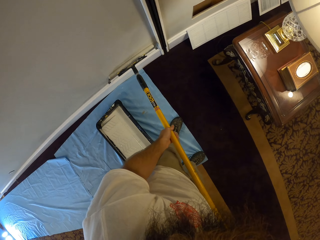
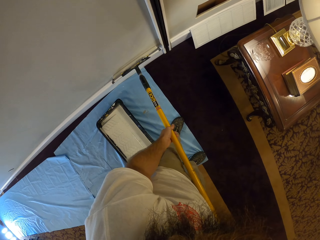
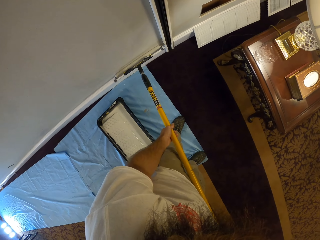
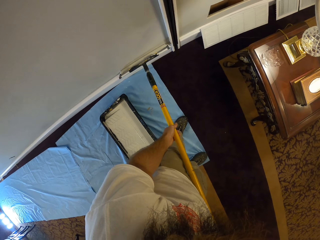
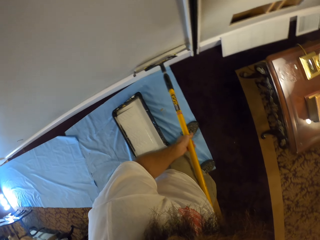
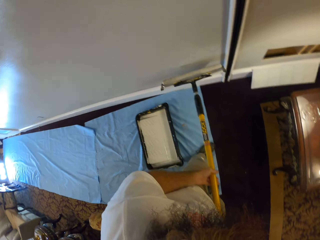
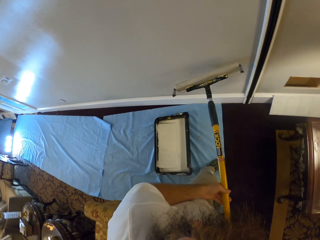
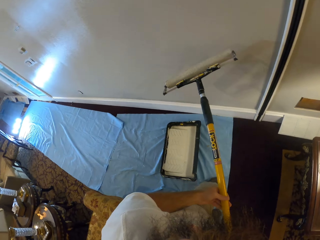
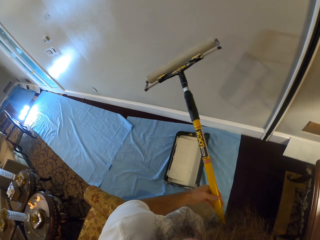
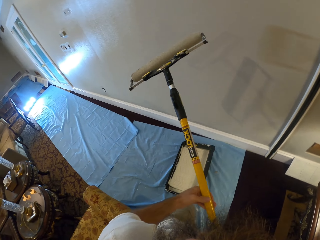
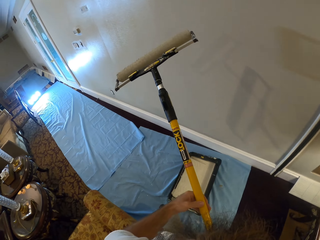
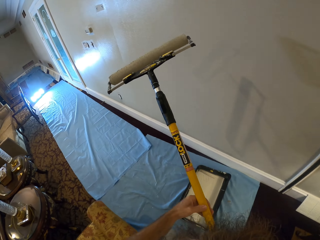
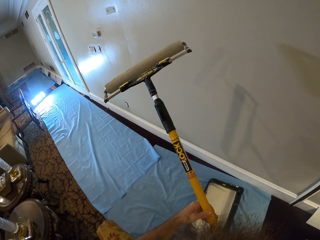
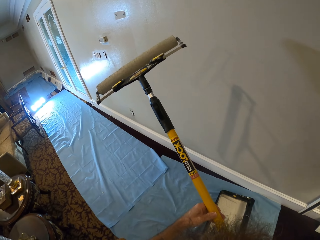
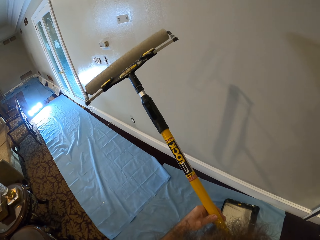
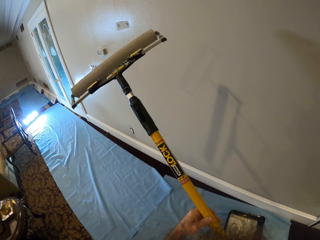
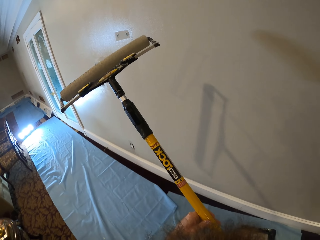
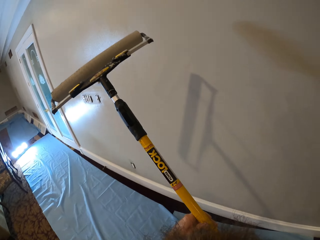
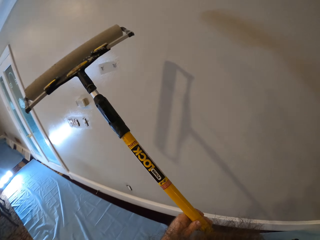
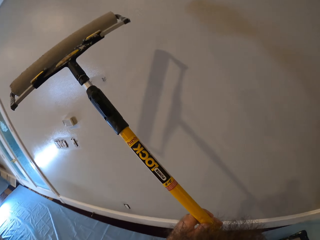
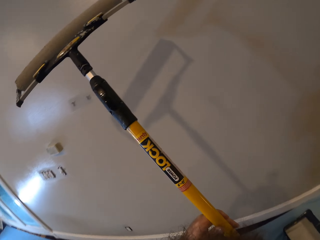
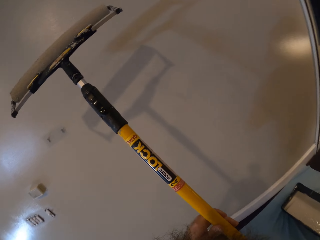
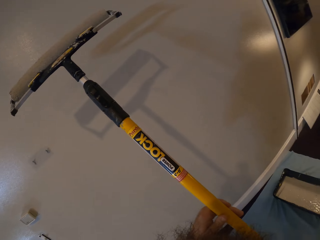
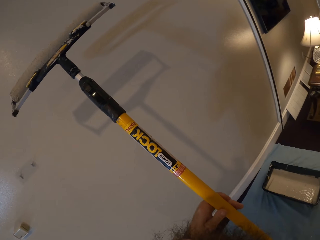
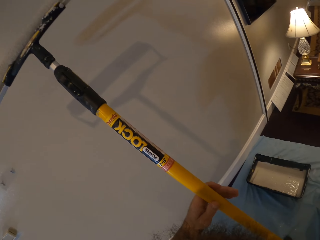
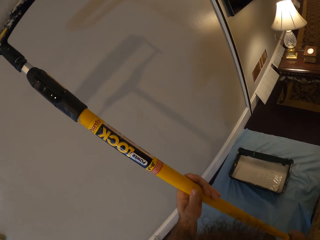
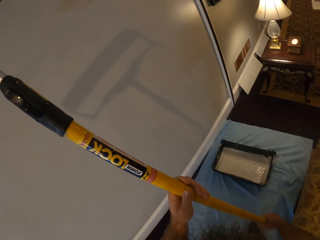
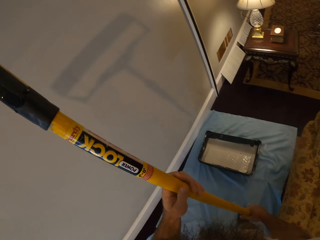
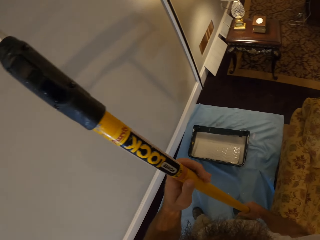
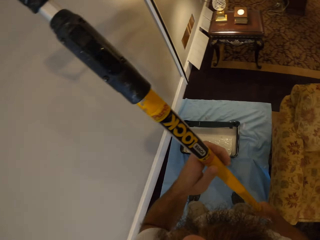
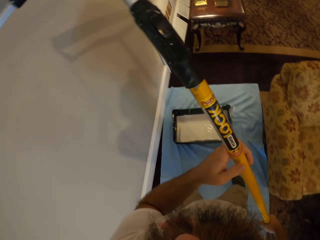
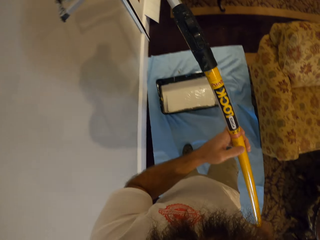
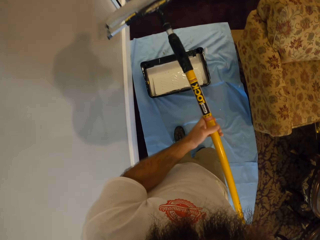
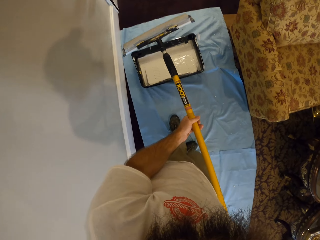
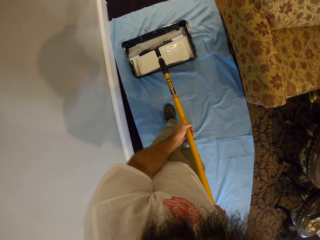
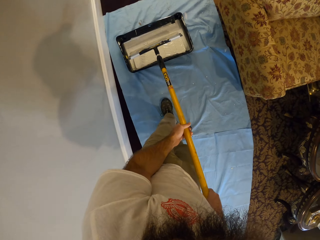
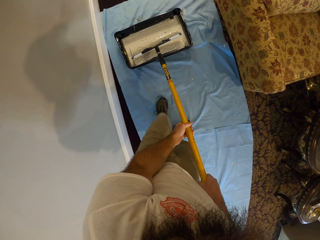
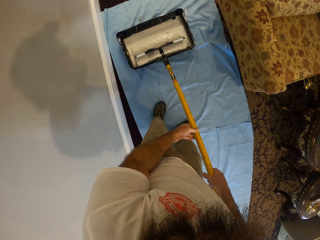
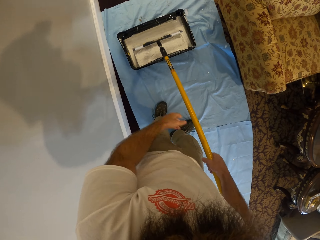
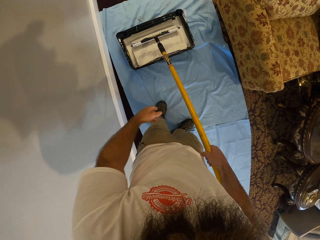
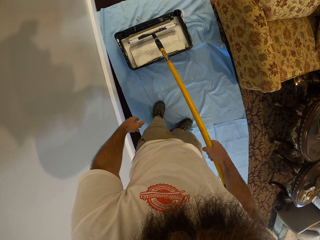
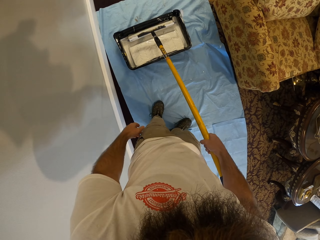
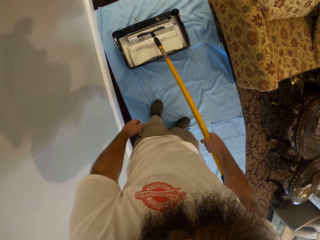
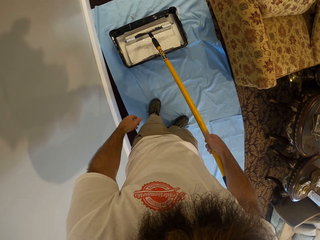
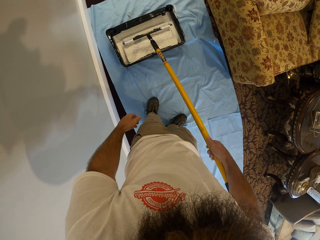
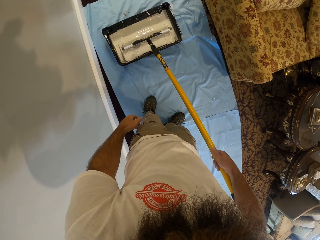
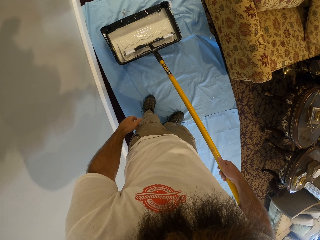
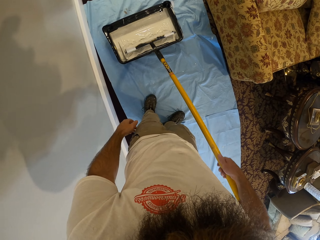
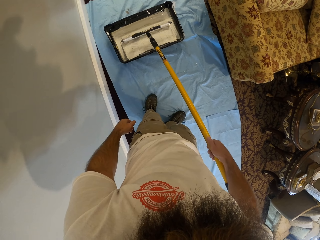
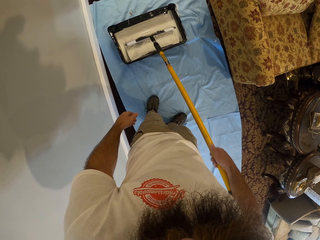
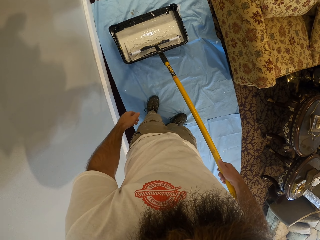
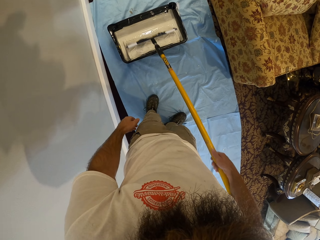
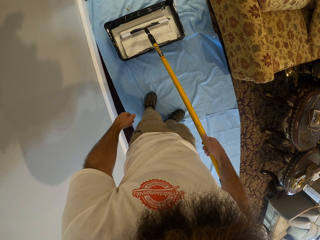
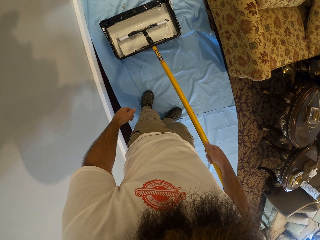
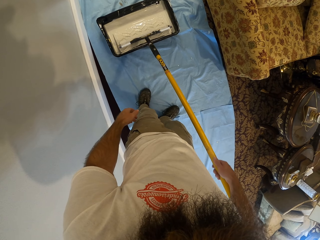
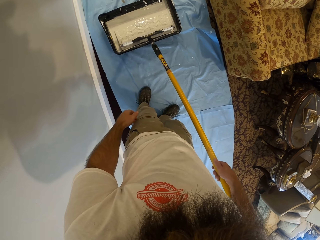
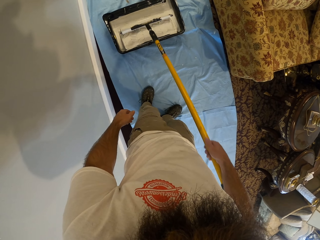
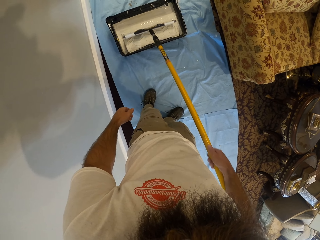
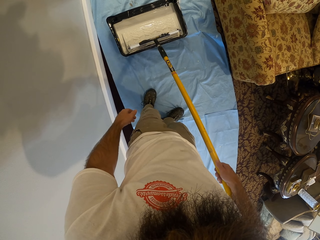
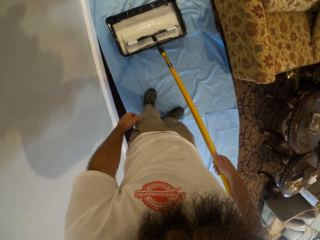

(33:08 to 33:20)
The camera wearer walks with the roller. He dips the roller in the paint bucket. He rolls the paint roller in the paint tray with his right hand.

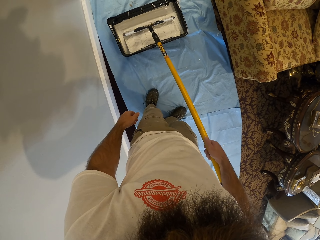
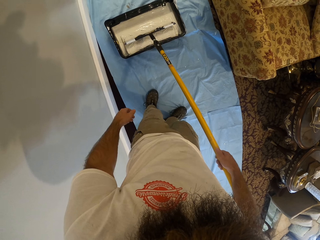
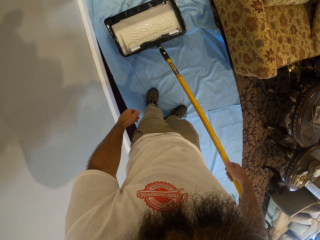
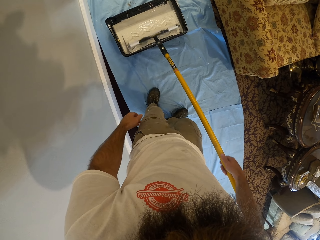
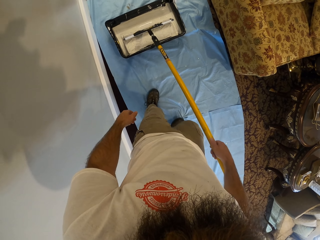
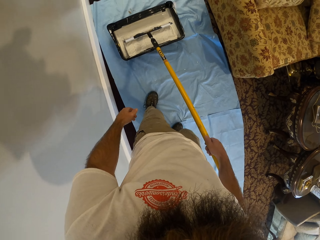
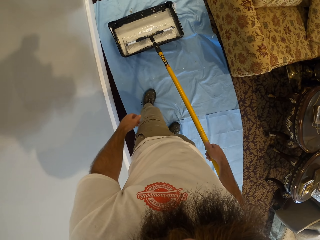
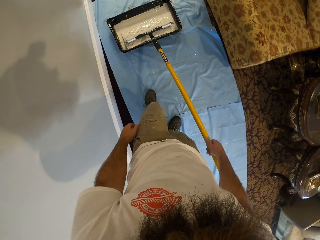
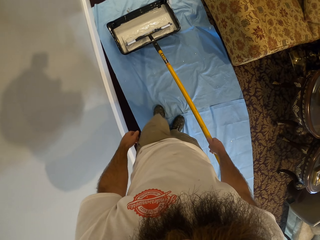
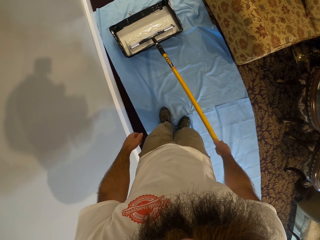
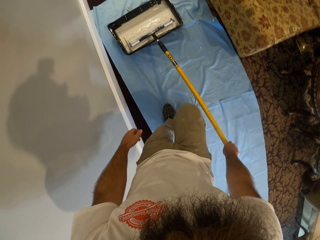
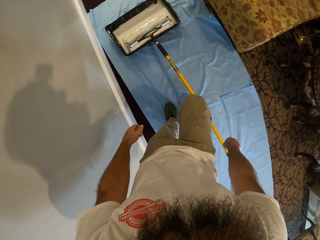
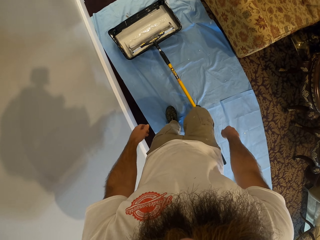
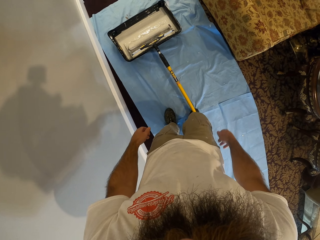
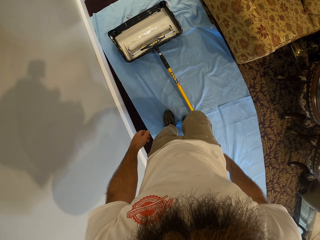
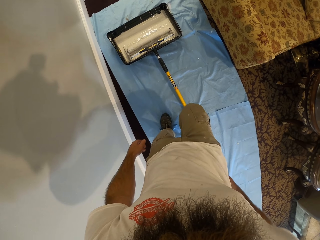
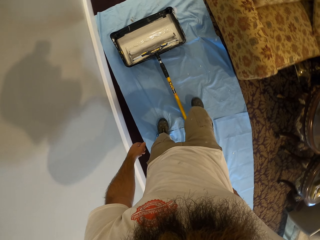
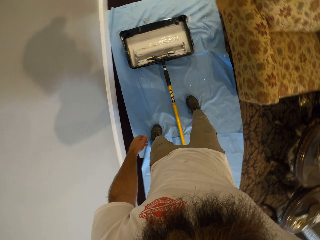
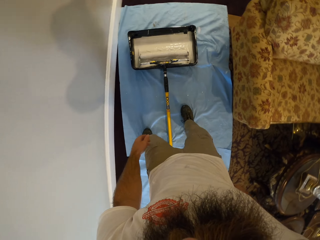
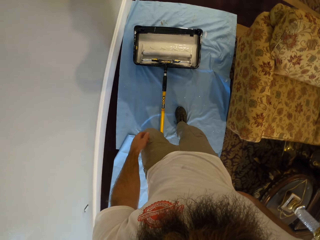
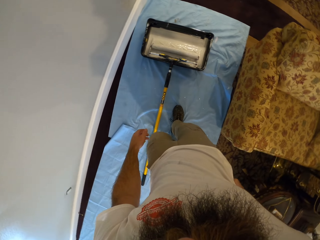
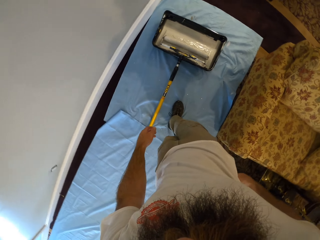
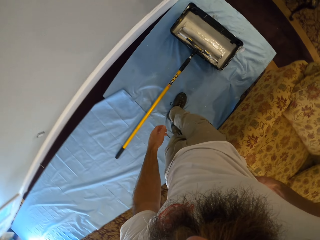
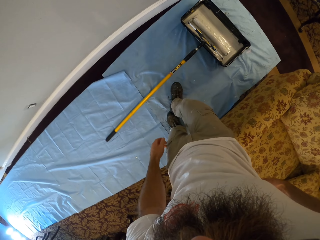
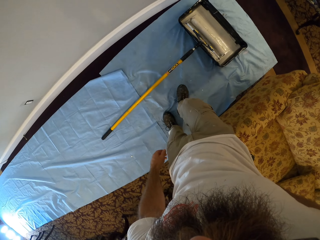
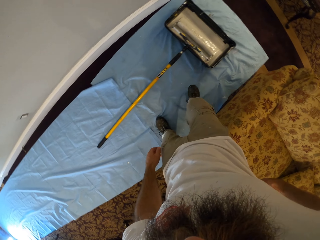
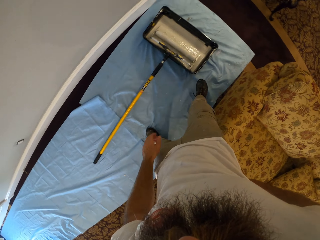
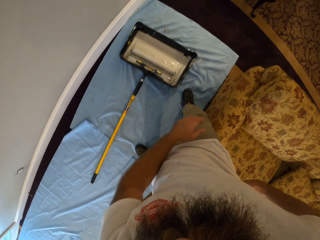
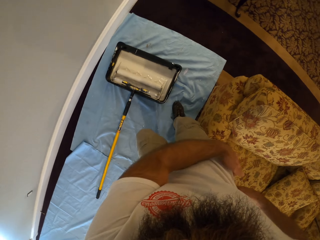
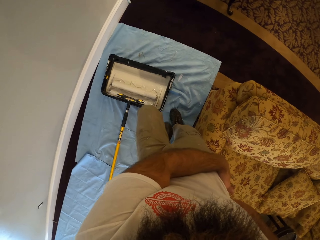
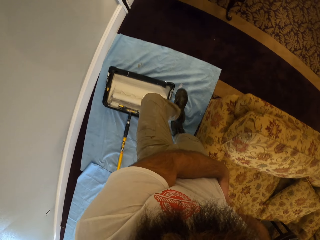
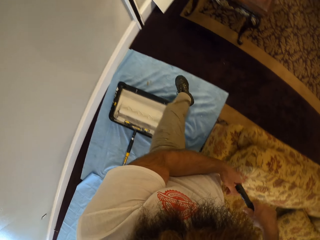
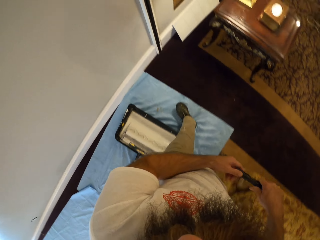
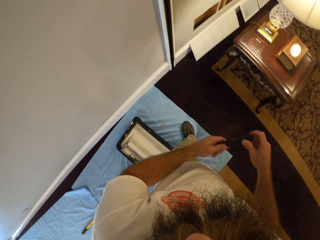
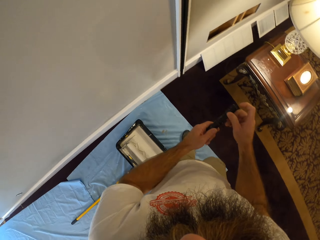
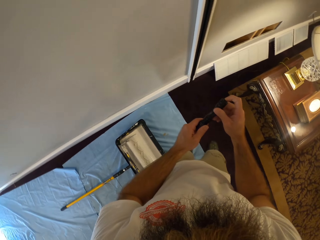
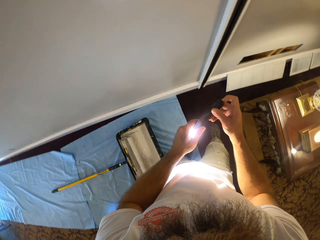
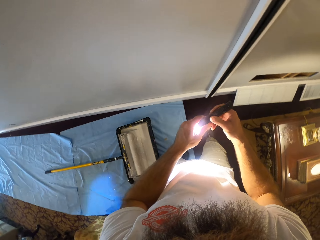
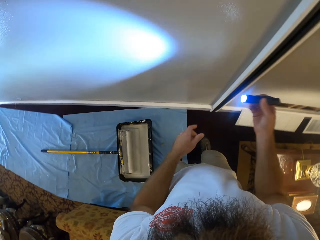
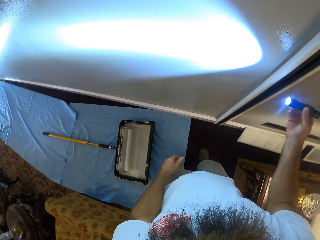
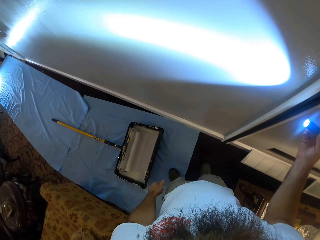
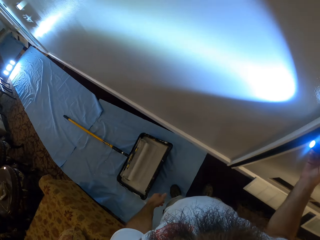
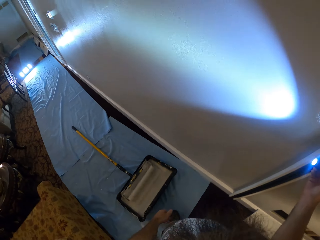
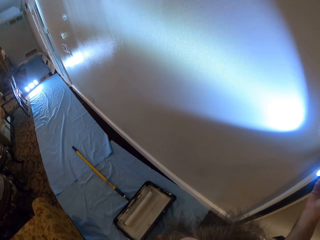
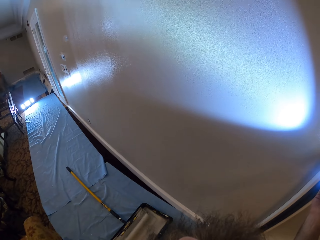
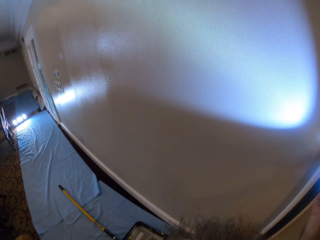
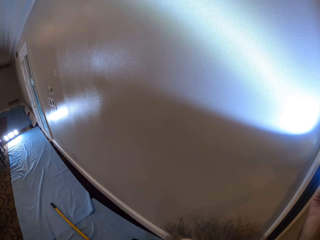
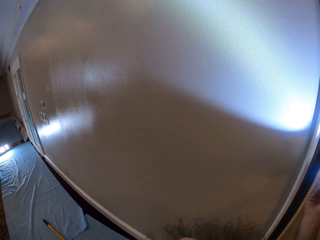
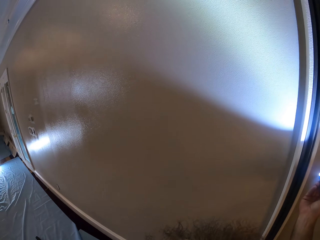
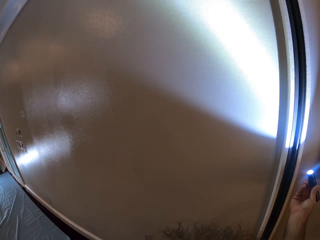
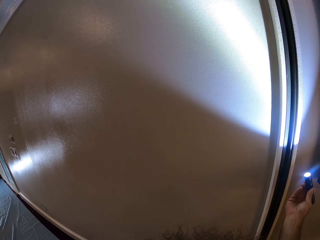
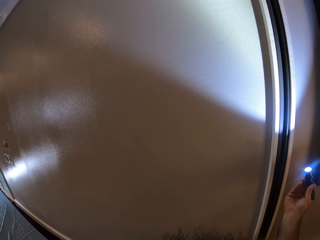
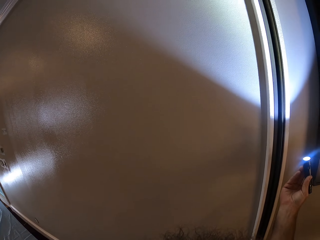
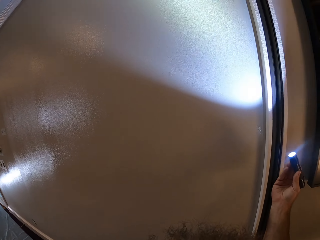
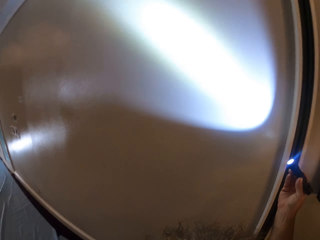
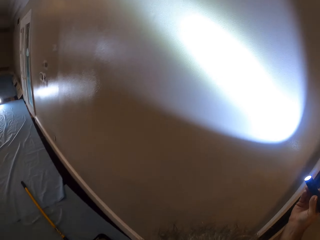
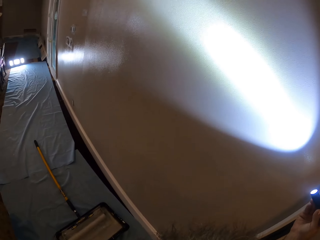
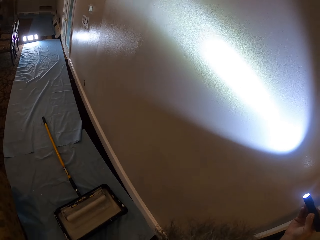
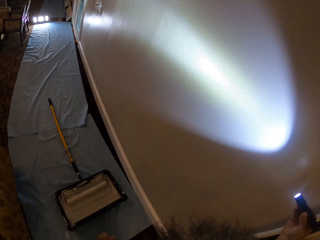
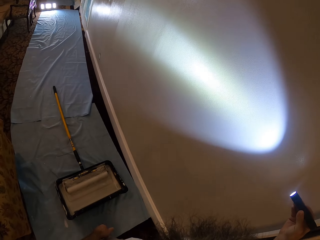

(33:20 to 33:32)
The camera wearer drops the roller handle on his right foot with his right hand. He drops the roller handle from the foot. He touches his back pocket. He removes a torch from his pocket with his right hand. He holds the torch with both hands. He turns on the torch with his left hand. He examines the wall with the torch in his right hand. He lights the wall with the torch.
